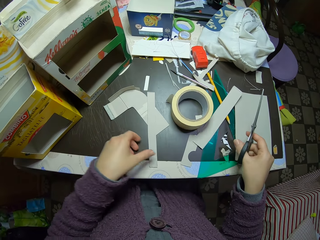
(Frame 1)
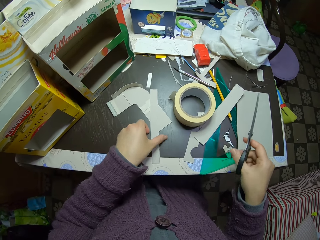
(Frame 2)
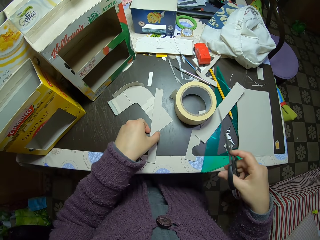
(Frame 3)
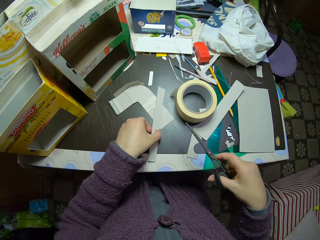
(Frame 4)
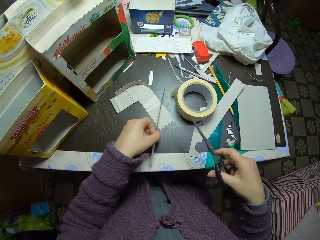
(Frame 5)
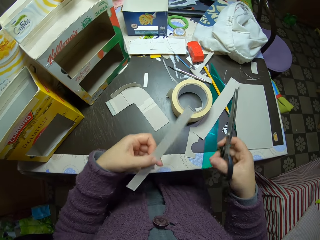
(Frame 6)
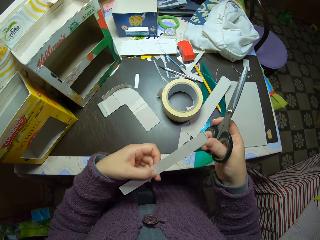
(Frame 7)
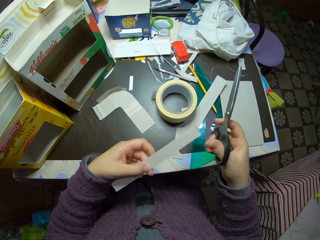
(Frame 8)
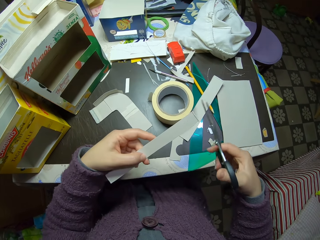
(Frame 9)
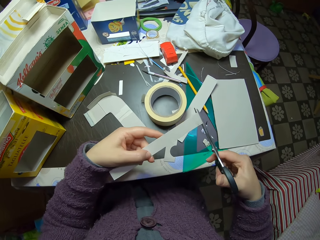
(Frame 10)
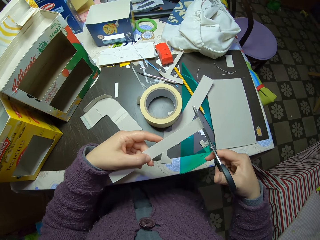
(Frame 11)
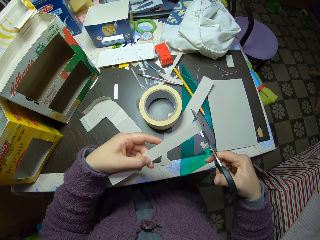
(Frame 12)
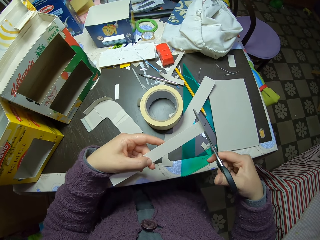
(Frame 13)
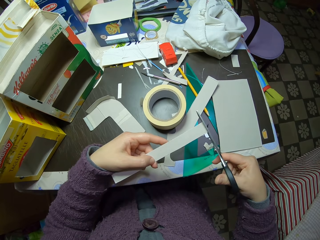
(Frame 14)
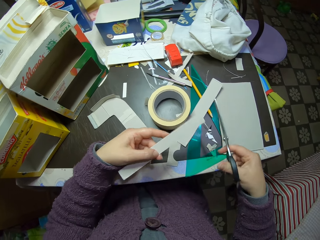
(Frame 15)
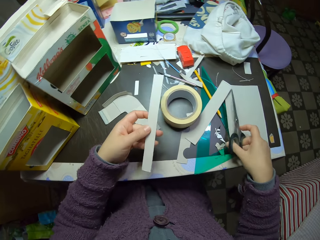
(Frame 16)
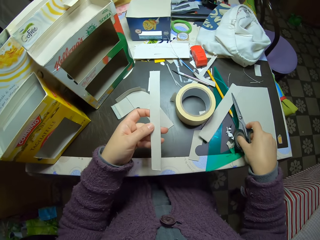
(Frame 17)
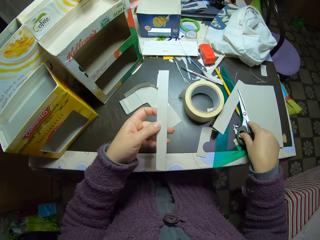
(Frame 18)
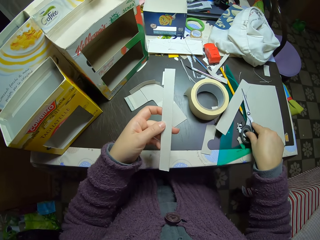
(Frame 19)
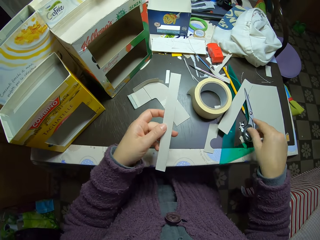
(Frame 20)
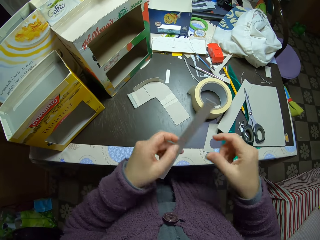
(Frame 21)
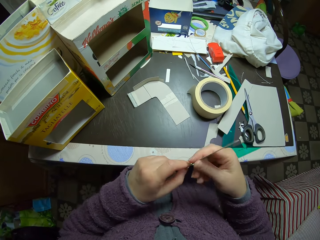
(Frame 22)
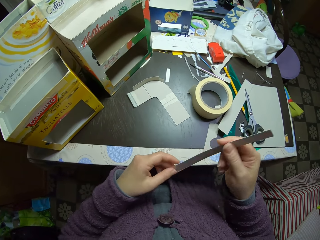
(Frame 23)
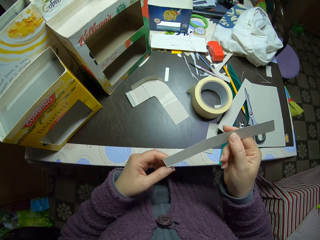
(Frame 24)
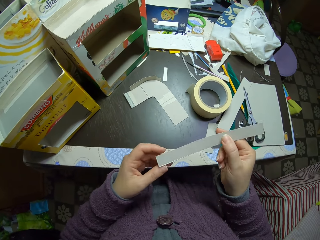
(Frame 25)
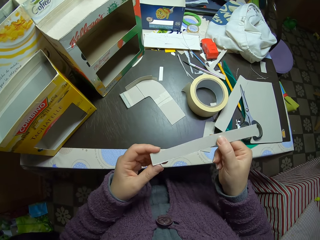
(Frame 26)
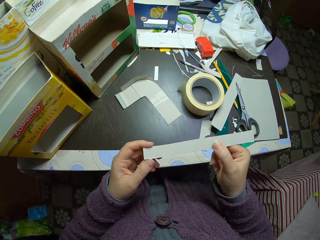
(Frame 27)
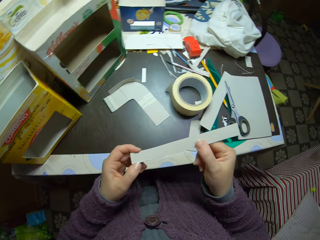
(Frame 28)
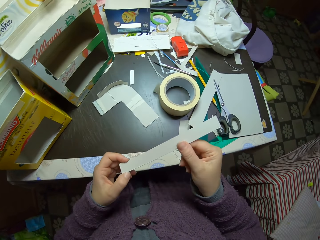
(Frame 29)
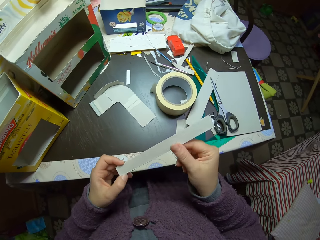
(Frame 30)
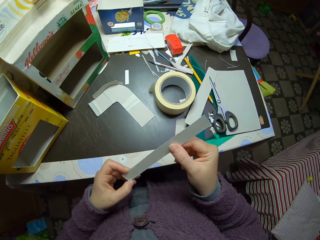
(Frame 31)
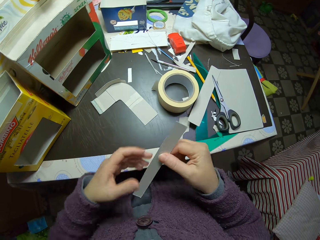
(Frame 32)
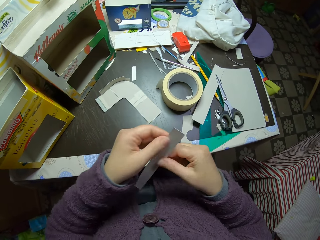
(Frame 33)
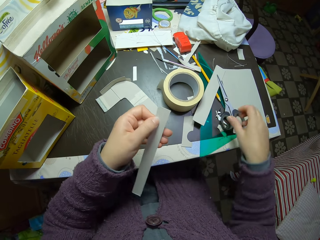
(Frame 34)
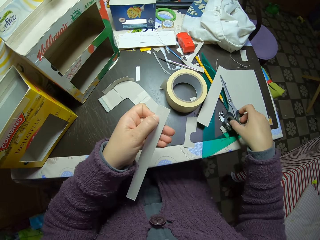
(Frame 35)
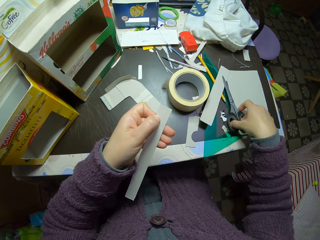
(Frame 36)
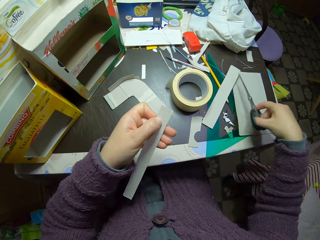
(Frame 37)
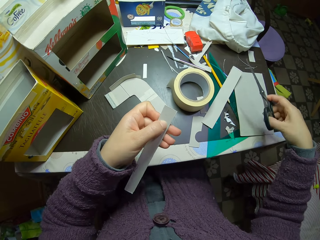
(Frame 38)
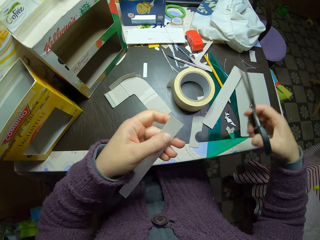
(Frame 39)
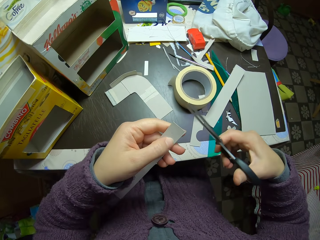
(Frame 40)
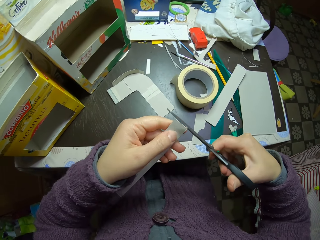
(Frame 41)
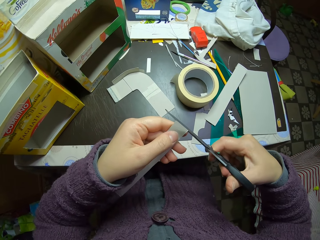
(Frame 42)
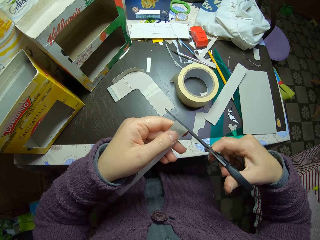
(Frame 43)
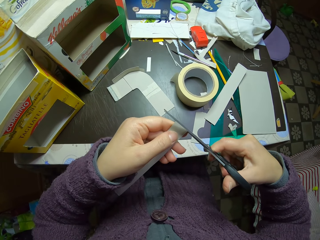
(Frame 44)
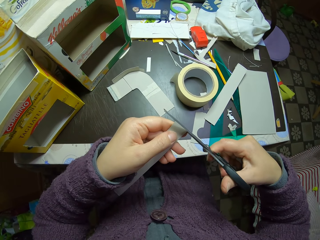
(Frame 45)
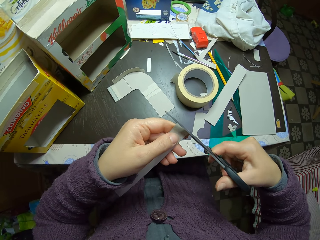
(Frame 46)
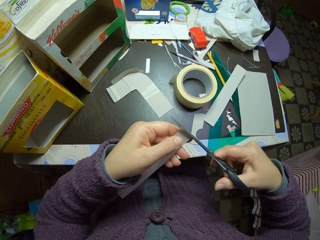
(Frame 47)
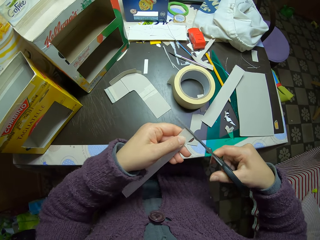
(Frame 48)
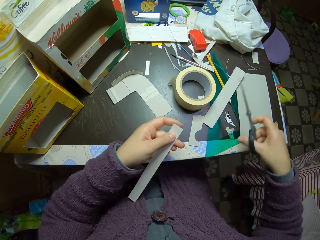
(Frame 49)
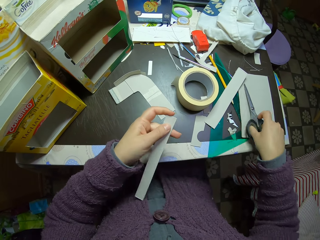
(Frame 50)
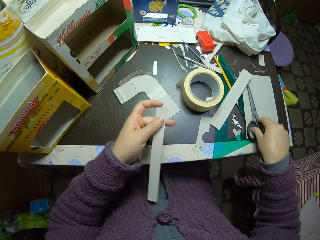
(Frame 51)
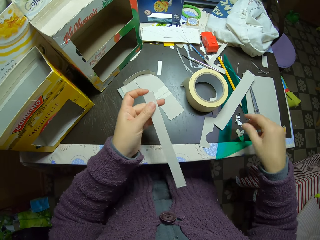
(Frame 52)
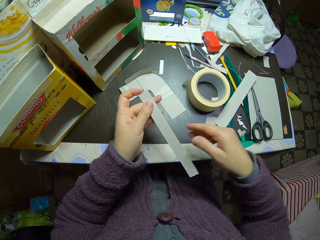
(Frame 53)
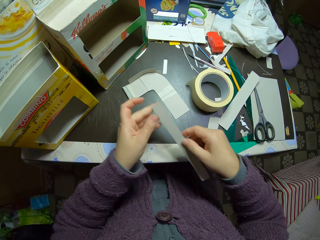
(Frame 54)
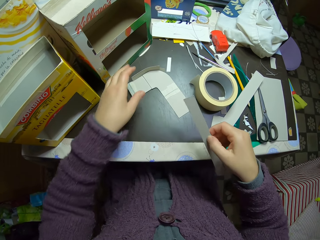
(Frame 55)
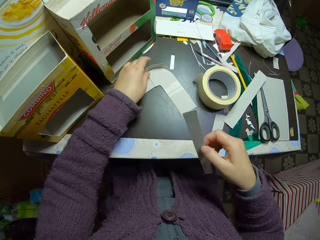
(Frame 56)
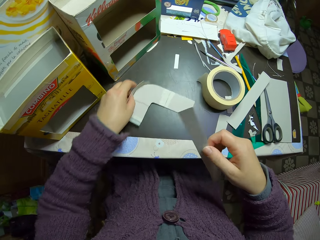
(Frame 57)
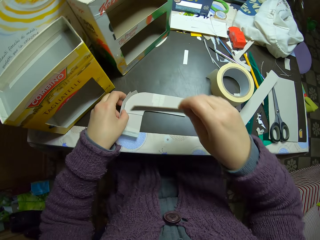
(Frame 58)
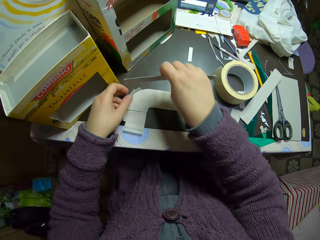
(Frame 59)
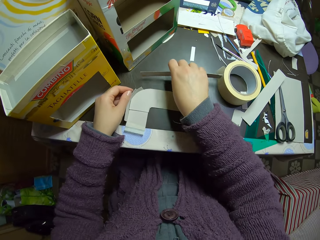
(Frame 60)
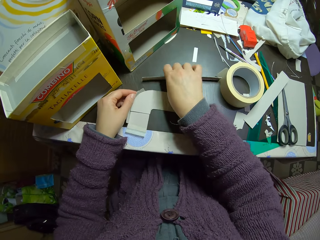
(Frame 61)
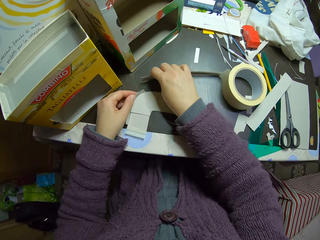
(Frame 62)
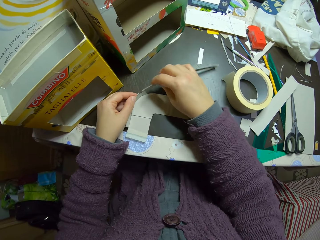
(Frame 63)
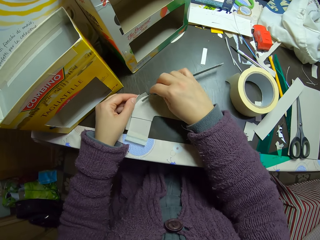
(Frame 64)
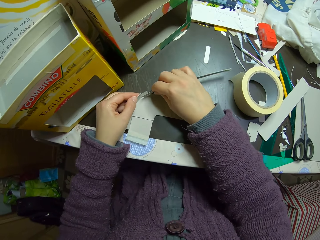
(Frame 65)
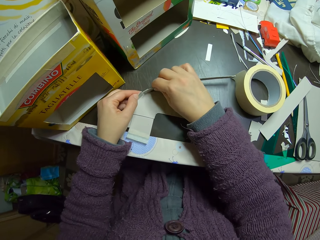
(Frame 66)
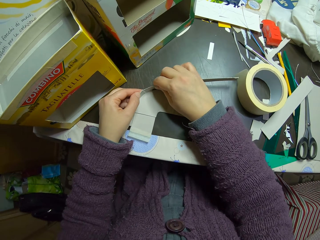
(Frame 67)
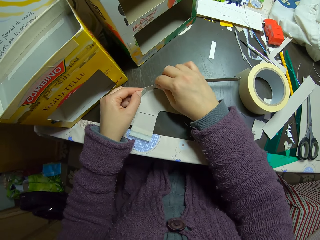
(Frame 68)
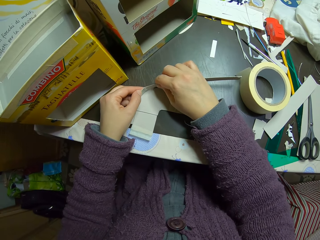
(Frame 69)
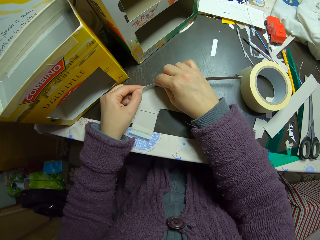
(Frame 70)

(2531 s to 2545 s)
The camera wearer picks a smaller piece of paper from the table. They trim the side of the paper with the scissors. They drop the scissors on the table. They examine the paper. They pick the scissors from the table. They trim the side of the paper with the scissors. They drop the scissors on the table. They pick the initial paper from the table and fit the piece of paper to the initial paper.

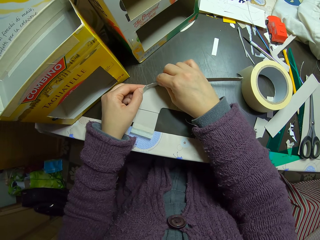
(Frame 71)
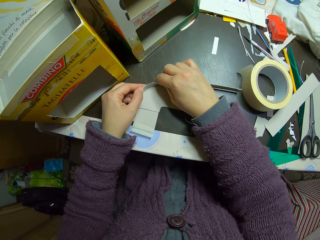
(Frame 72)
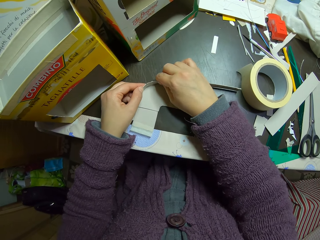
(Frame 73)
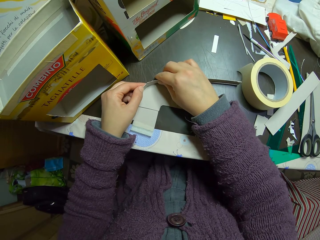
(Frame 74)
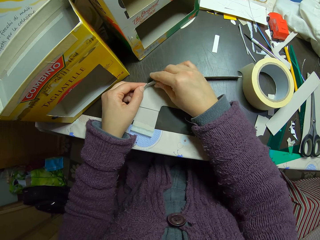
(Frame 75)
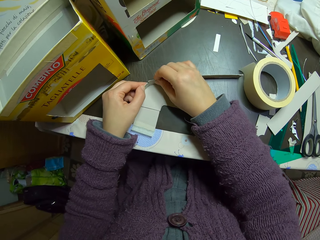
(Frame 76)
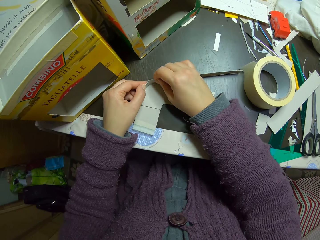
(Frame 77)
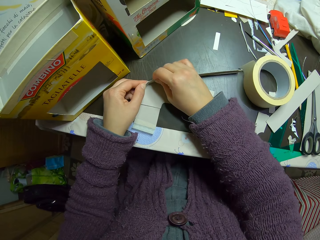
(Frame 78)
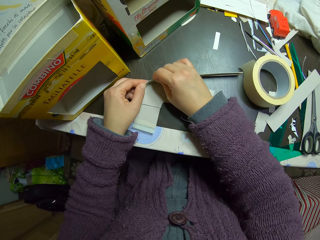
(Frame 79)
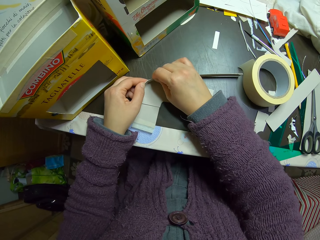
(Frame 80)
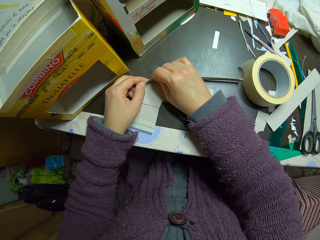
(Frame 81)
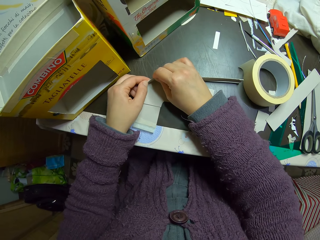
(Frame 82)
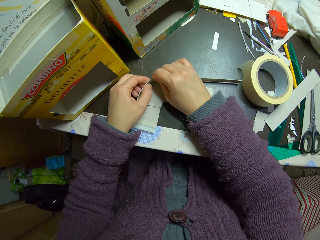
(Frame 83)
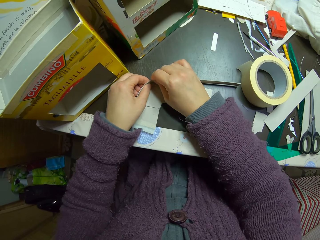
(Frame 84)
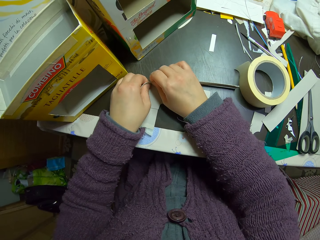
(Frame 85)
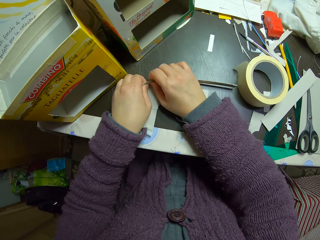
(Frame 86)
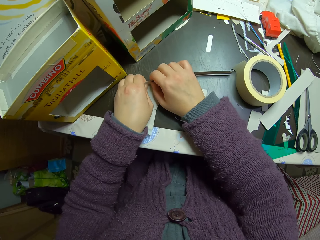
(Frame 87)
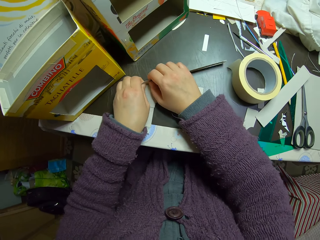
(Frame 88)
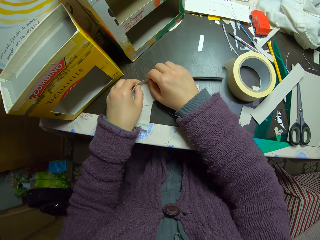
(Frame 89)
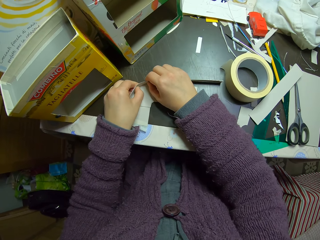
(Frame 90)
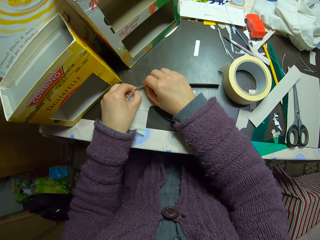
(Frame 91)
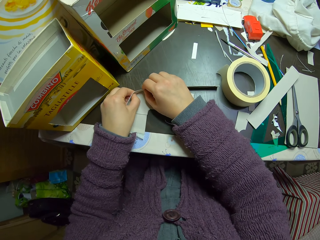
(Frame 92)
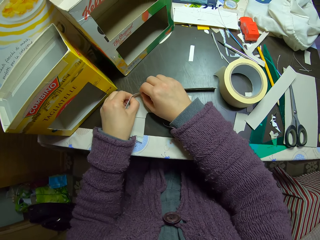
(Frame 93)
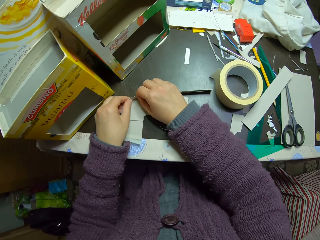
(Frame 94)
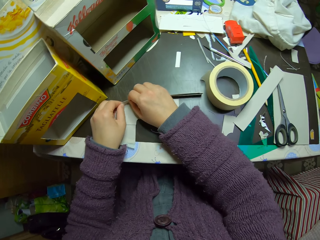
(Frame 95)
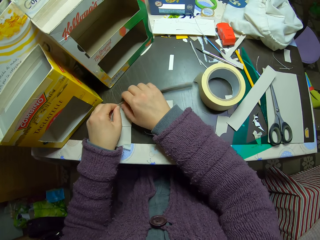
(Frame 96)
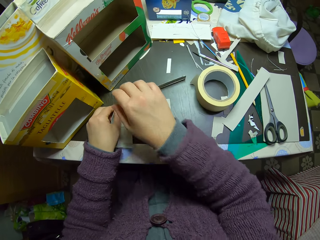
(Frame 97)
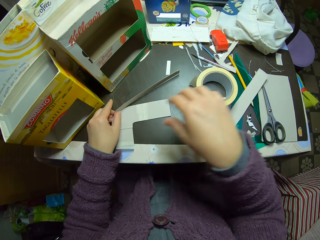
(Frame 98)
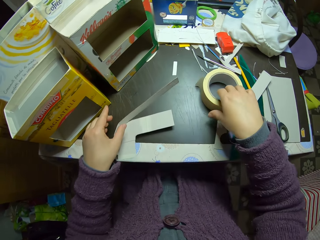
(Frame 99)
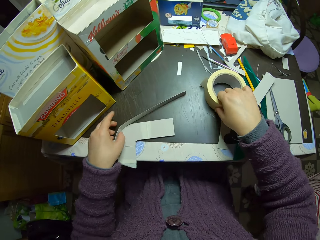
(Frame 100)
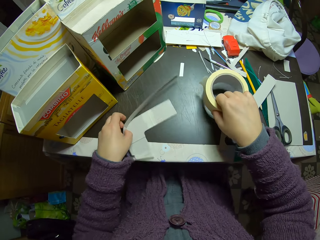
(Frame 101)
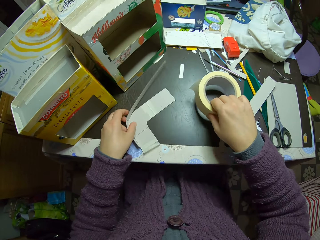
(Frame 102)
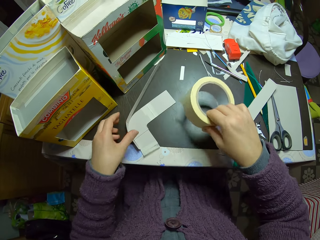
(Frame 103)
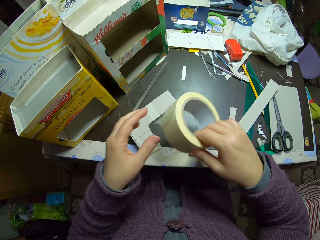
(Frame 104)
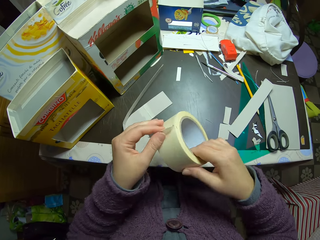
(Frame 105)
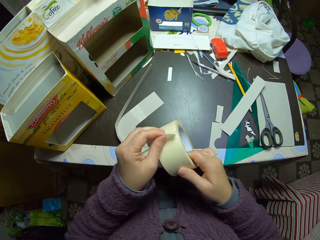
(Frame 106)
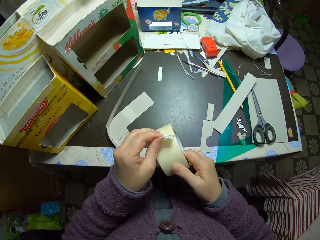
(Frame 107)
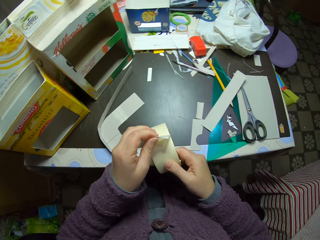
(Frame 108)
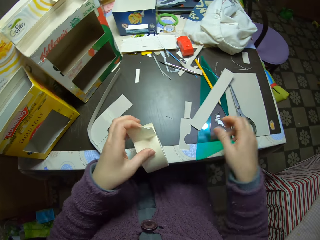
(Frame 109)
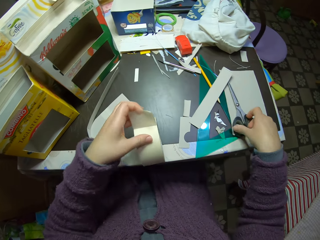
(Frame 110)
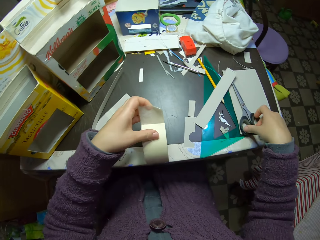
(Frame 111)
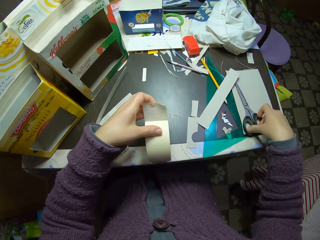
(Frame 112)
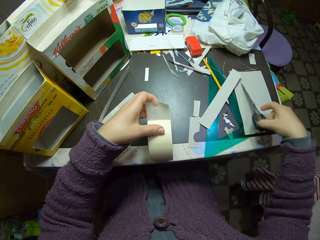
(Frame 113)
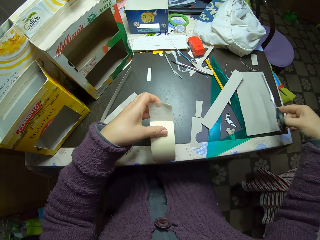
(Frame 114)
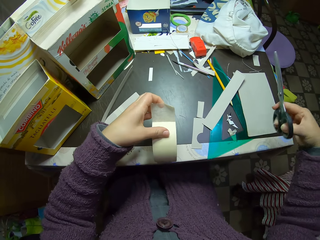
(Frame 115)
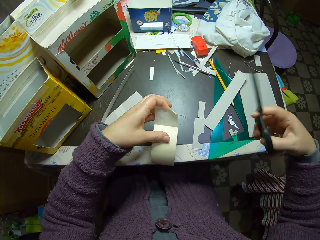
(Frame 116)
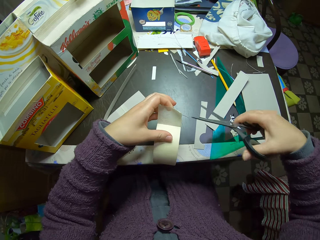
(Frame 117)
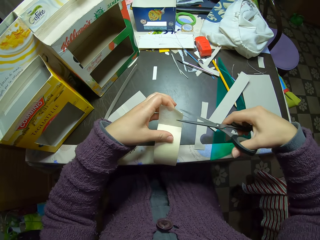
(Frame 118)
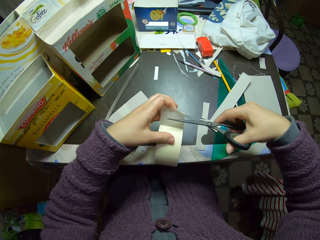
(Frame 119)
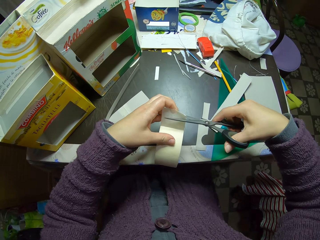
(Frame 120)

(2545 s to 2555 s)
The camera wearer picks up the paper tape from the table. They unroll the paper tape. They pick the scissors from the table.
